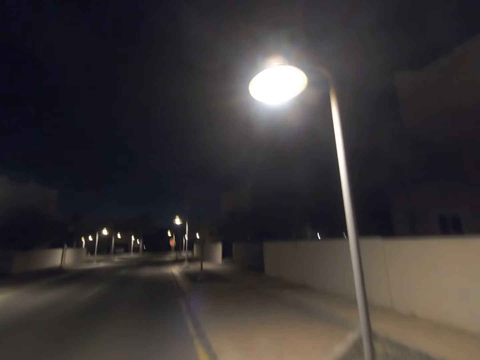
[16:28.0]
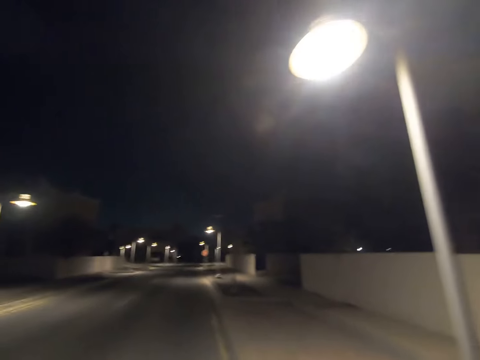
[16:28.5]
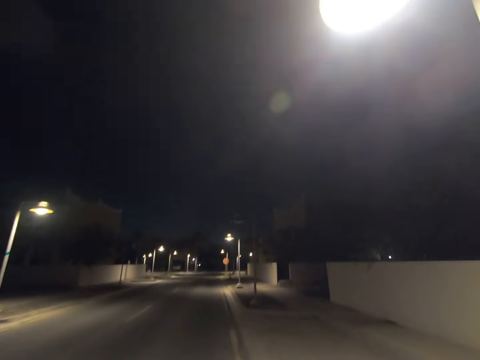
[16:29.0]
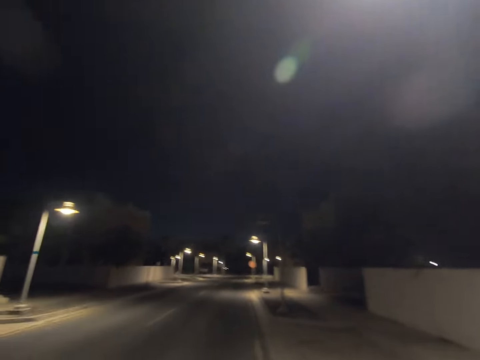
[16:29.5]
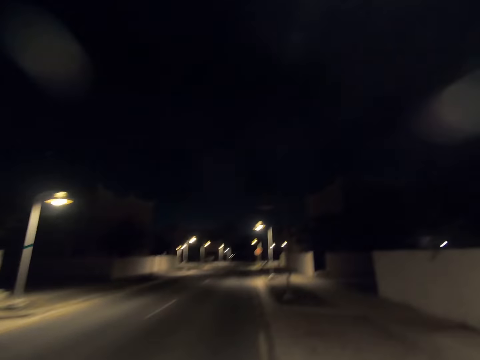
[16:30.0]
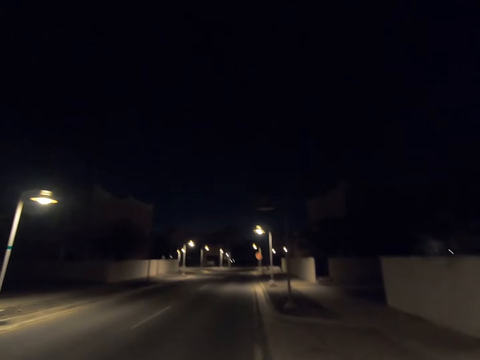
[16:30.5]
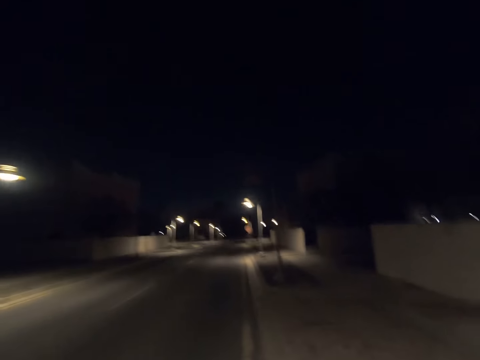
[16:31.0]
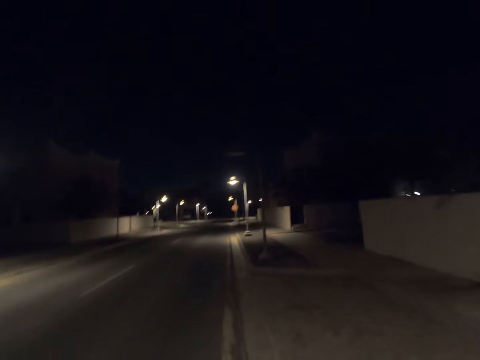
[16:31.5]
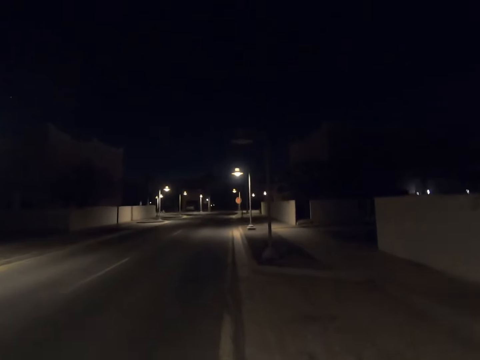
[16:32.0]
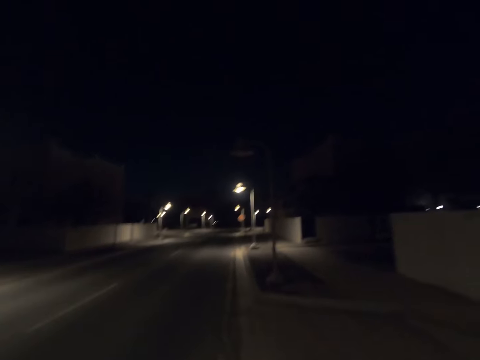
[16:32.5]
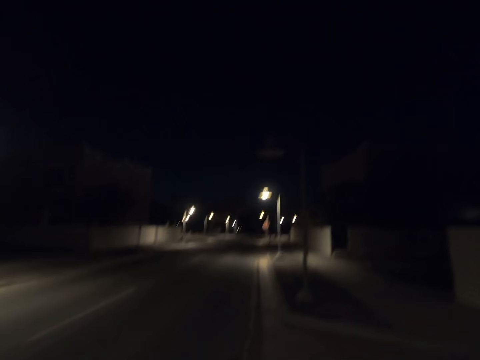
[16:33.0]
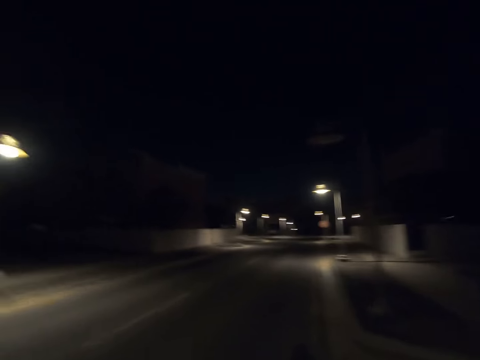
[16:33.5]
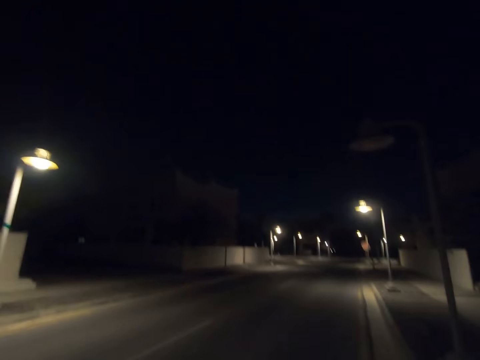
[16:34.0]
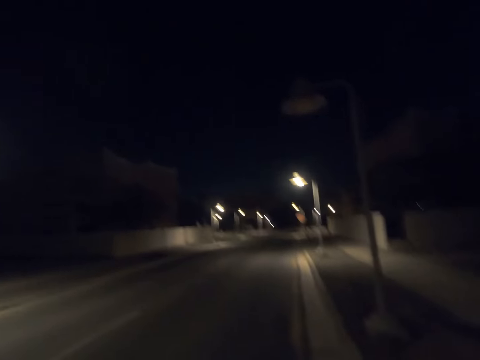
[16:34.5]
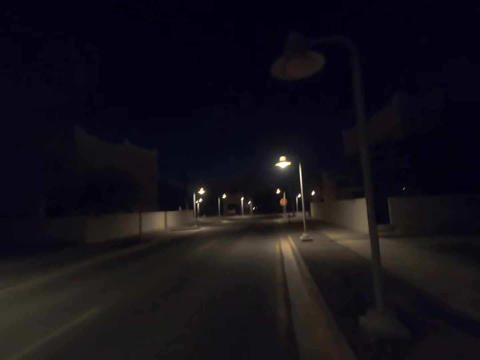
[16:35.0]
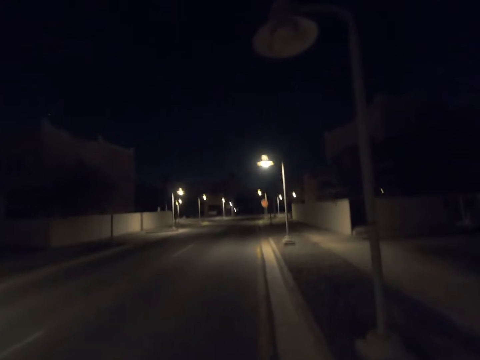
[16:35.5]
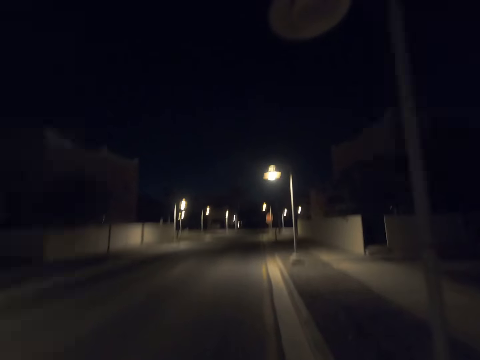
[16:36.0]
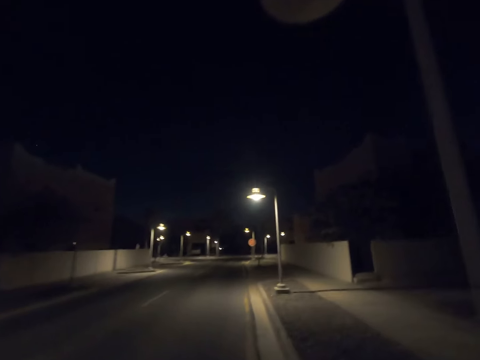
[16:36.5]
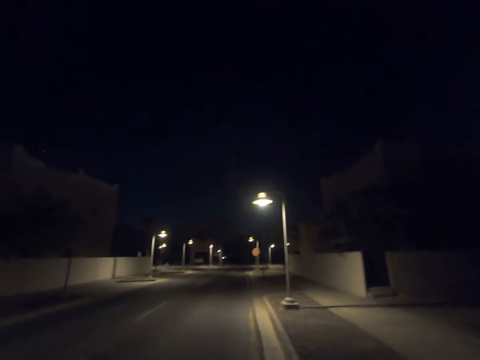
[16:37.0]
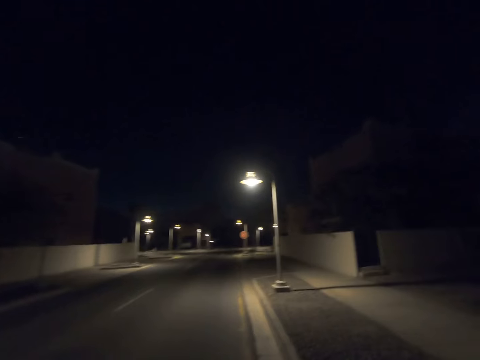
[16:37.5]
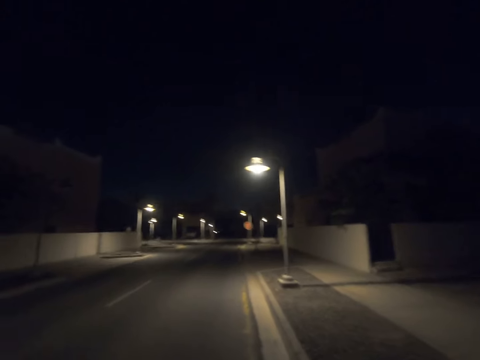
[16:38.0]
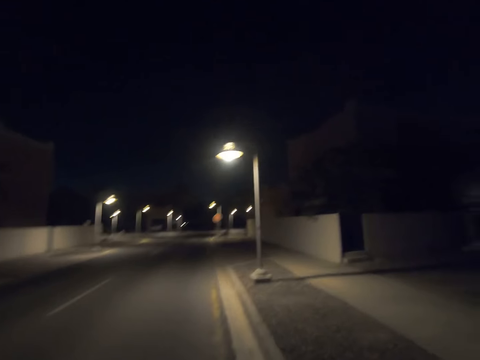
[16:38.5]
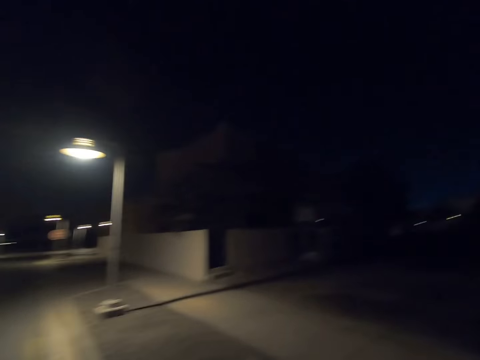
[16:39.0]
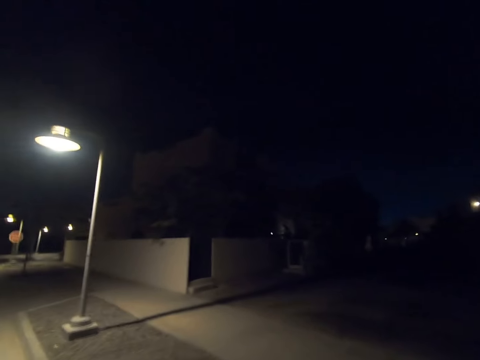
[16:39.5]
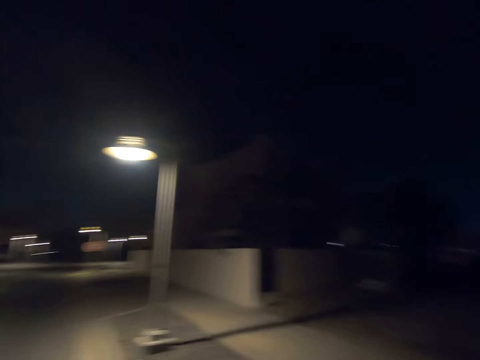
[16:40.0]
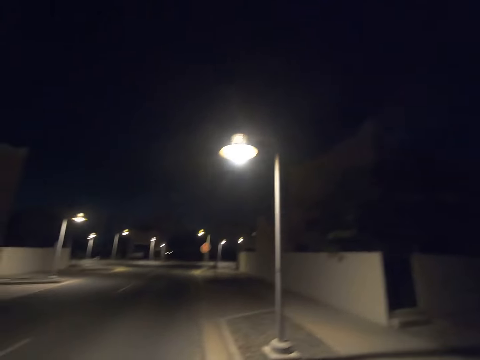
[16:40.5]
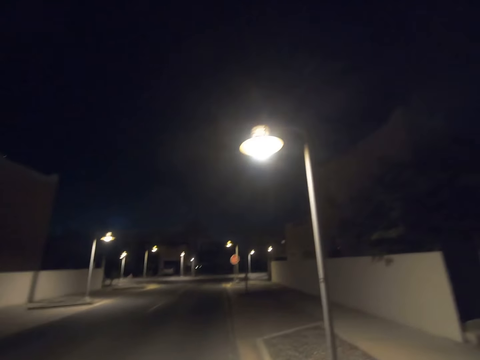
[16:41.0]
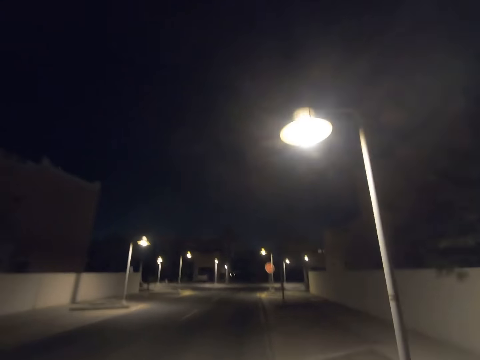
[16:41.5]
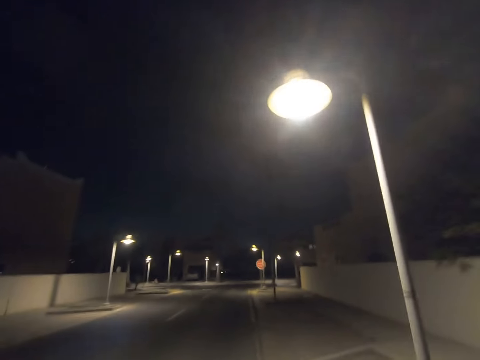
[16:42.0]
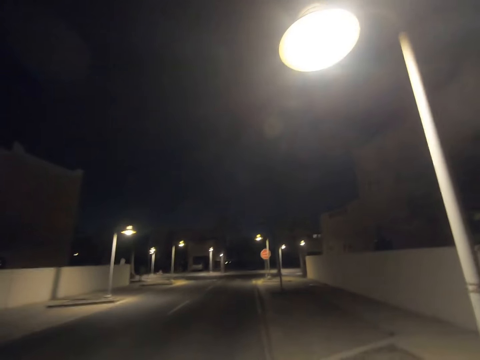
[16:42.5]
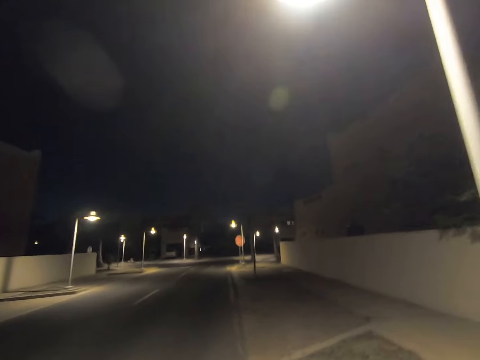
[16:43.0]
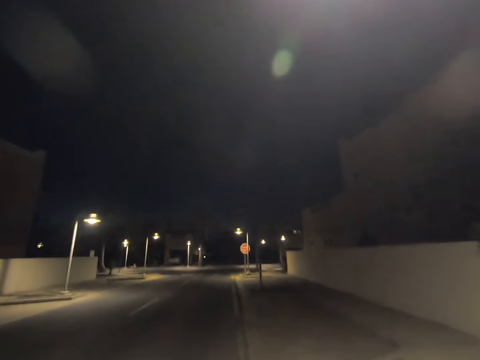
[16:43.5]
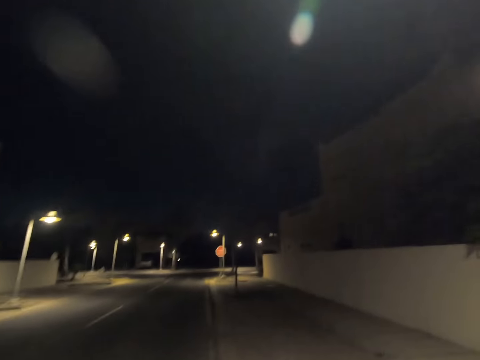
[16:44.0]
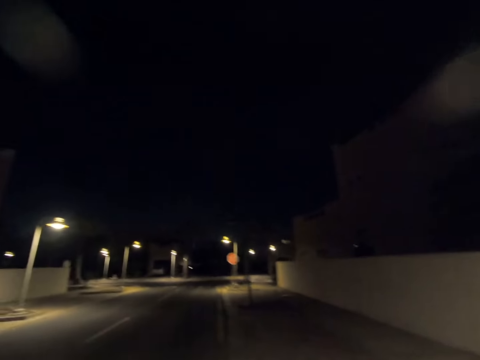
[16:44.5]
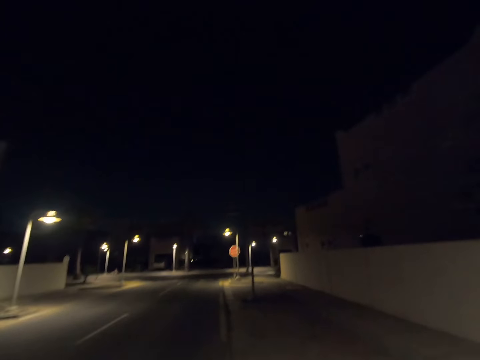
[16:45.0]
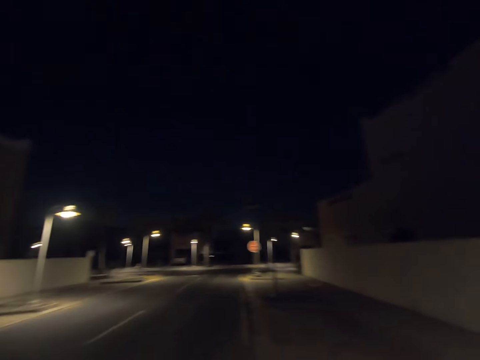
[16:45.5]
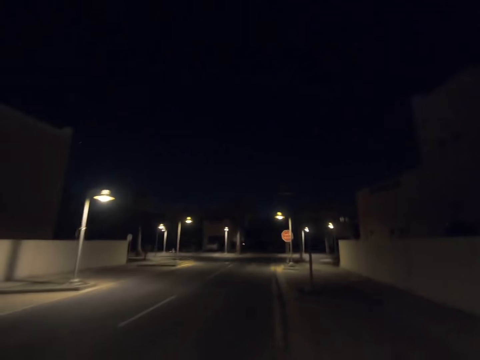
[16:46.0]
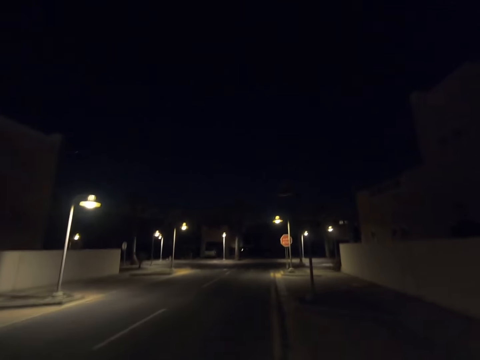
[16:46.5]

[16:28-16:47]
The camera wearer walks past a street light pole. He walks past a street light pole again. He looks to his right. He returns his gaze. He walks past a street light pole.

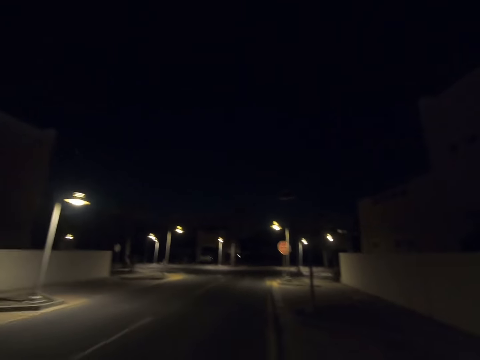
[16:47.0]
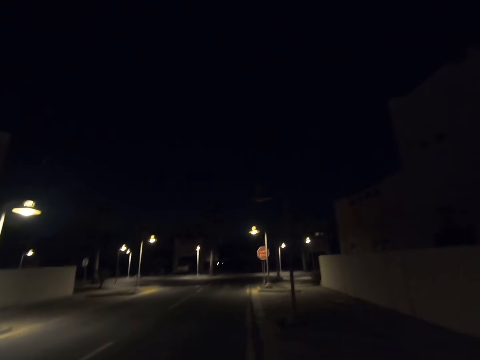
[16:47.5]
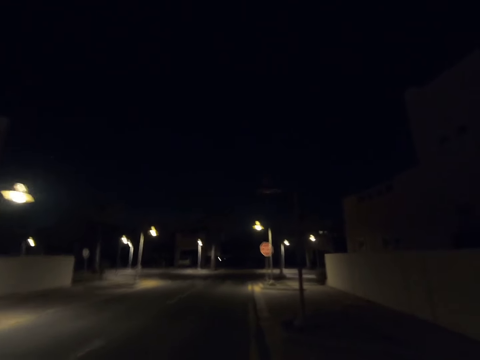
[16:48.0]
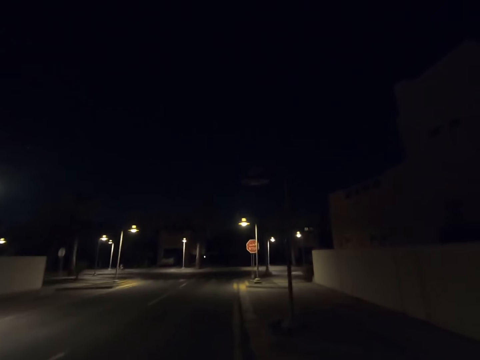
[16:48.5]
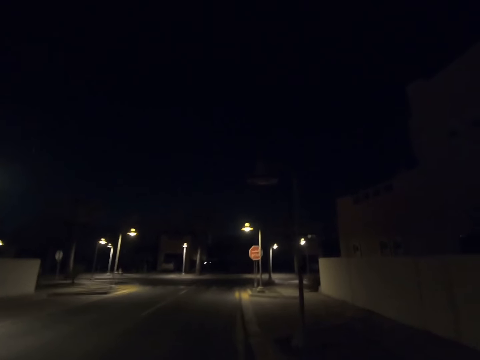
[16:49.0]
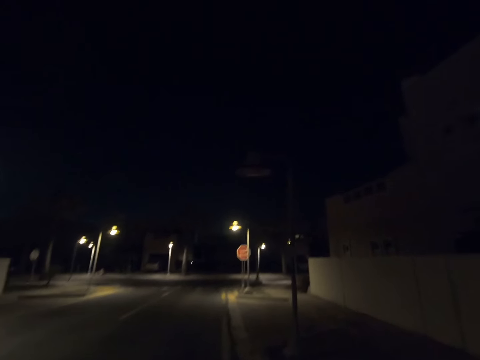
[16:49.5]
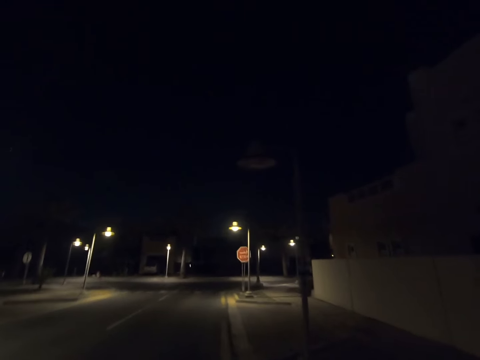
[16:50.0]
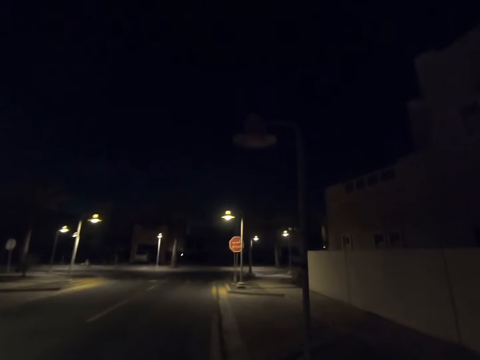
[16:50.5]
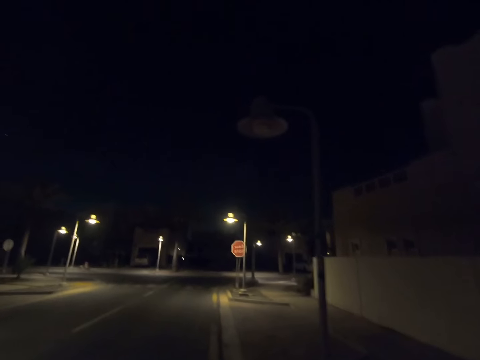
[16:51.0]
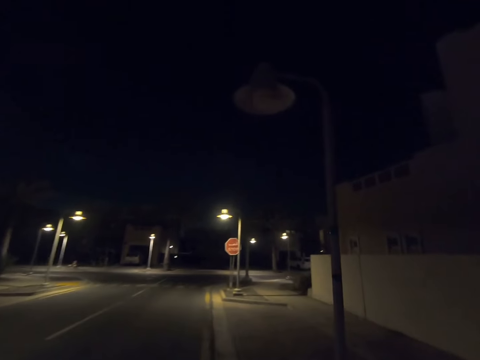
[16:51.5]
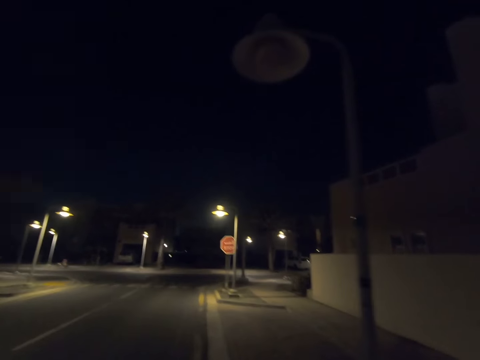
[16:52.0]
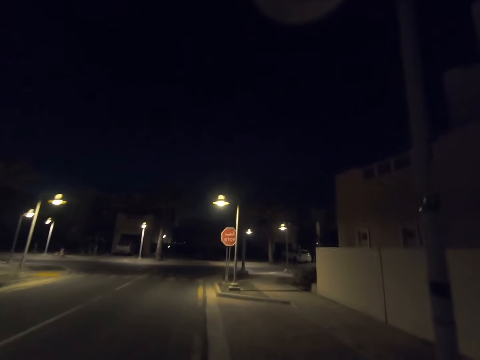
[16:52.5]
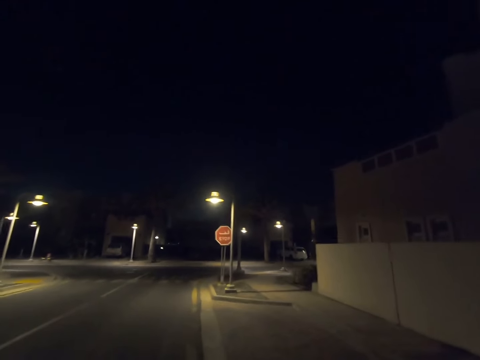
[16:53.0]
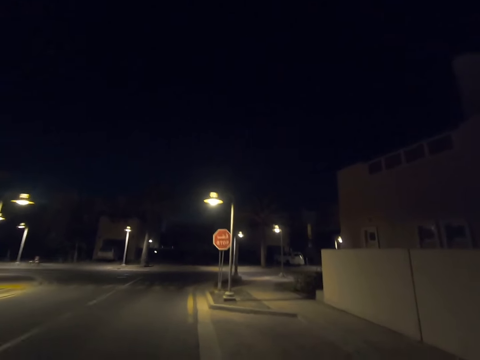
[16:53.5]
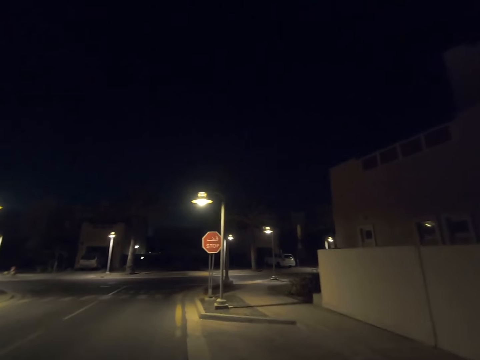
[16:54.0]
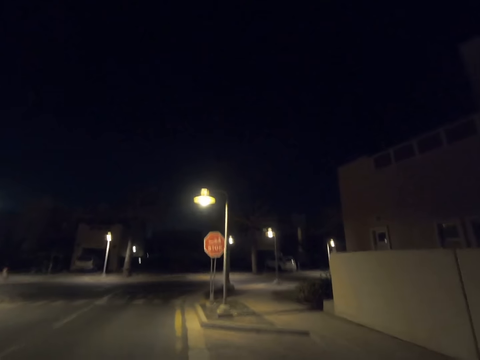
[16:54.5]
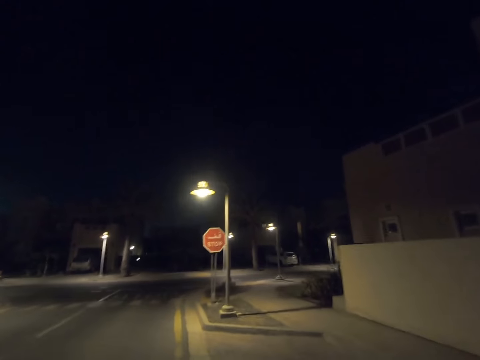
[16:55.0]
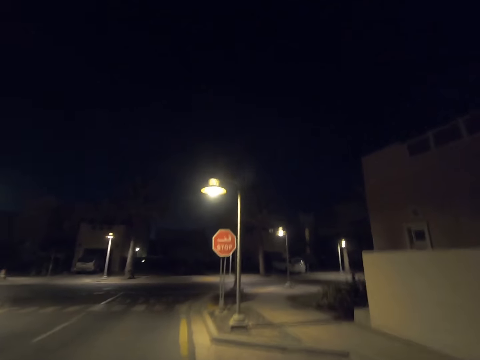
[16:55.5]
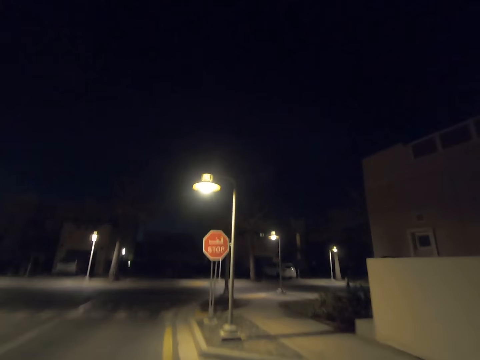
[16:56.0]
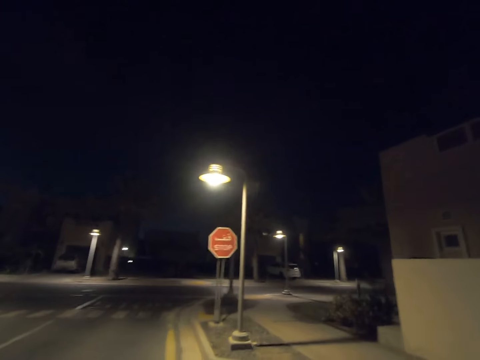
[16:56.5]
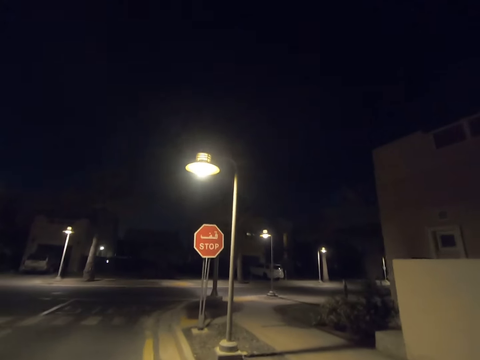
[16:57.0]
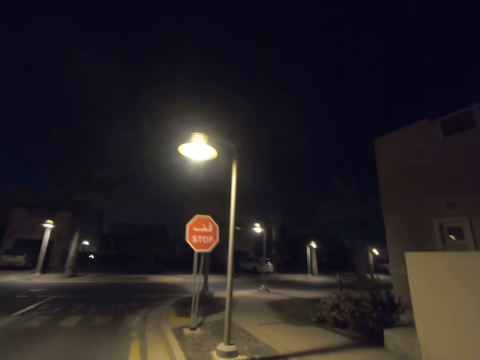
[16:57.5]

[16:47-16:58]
The camera wearer walks past a street light pole.
